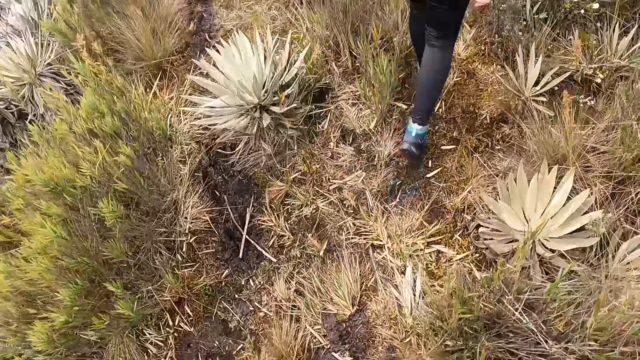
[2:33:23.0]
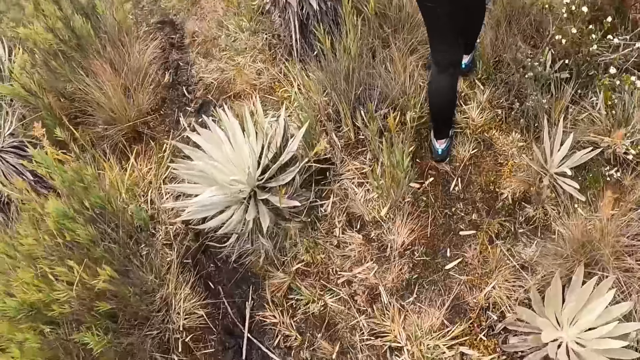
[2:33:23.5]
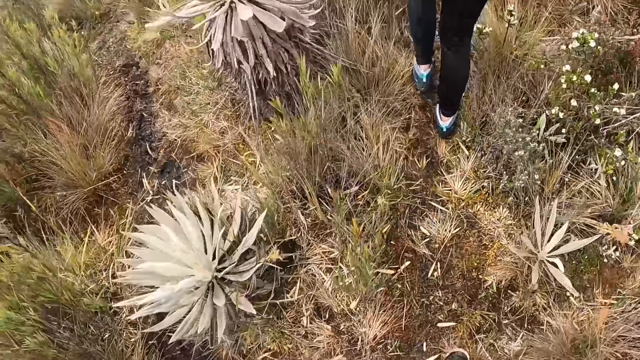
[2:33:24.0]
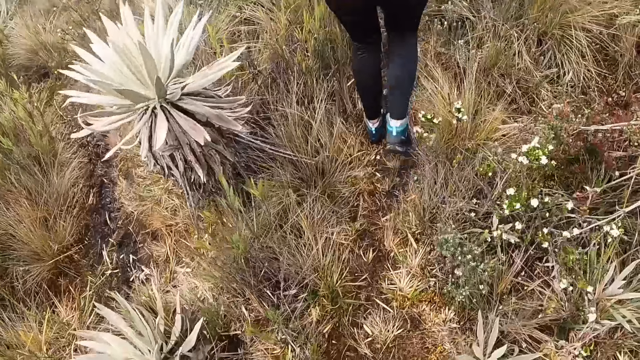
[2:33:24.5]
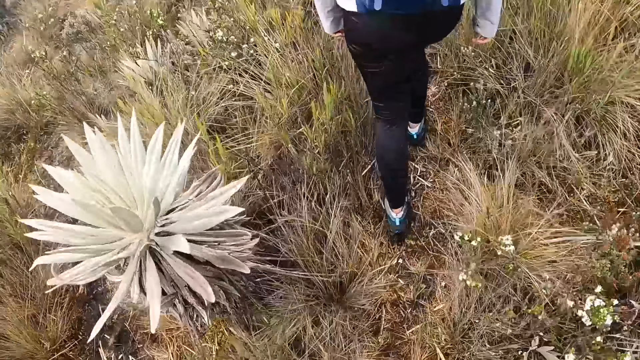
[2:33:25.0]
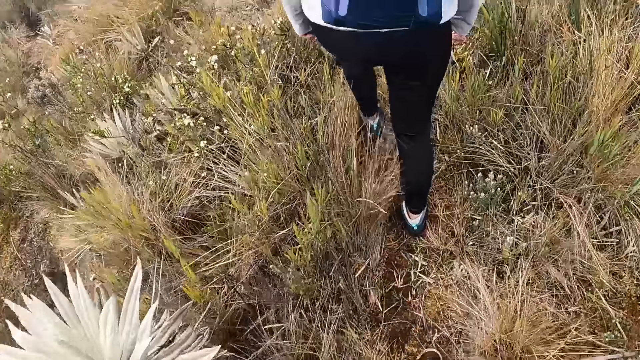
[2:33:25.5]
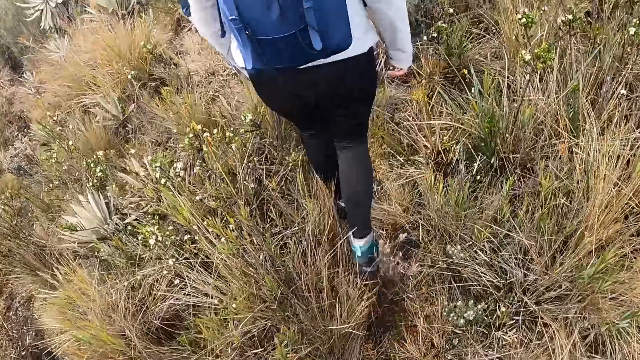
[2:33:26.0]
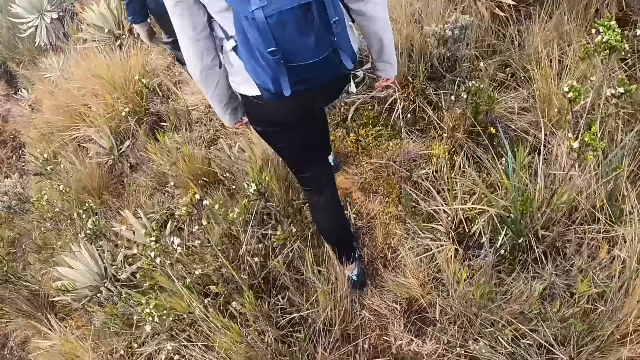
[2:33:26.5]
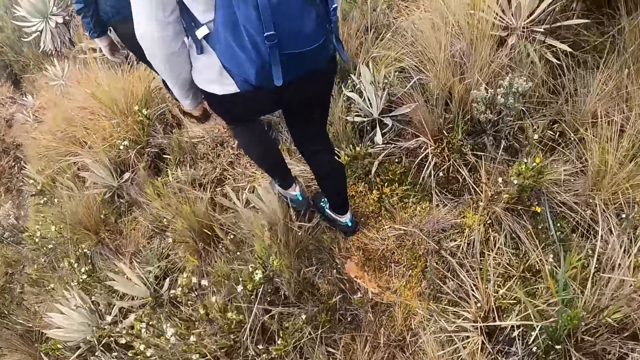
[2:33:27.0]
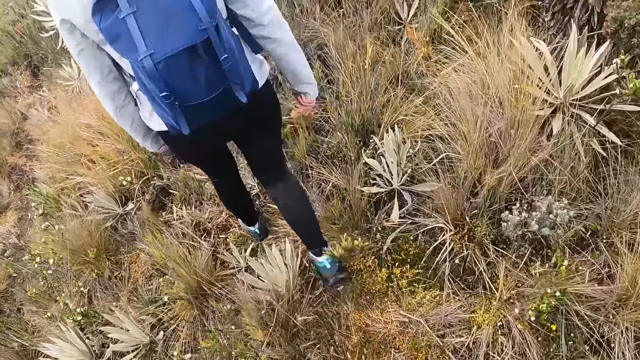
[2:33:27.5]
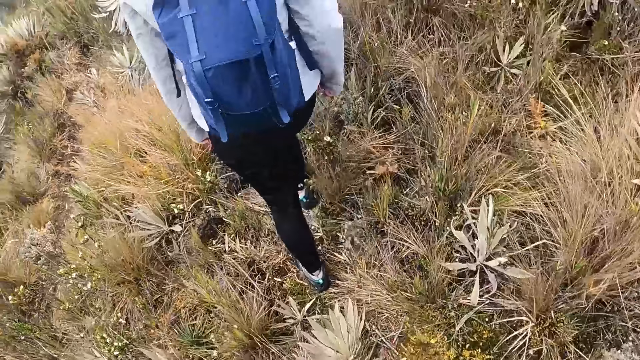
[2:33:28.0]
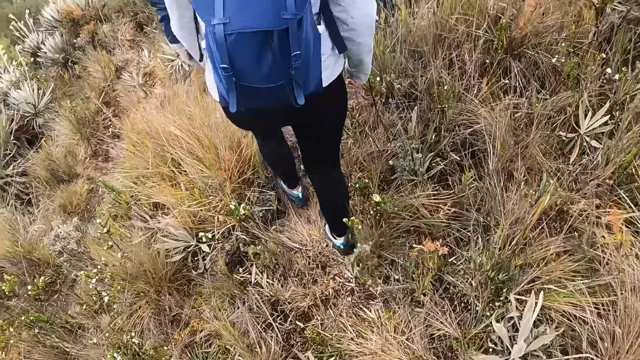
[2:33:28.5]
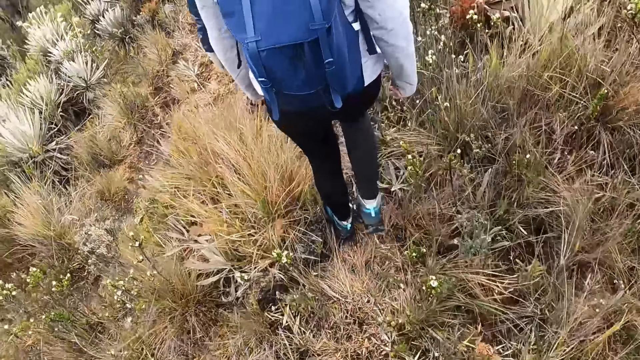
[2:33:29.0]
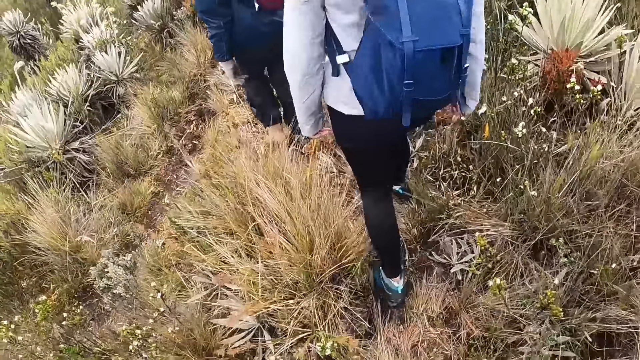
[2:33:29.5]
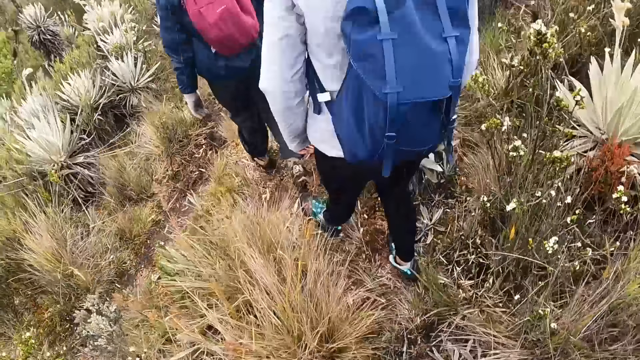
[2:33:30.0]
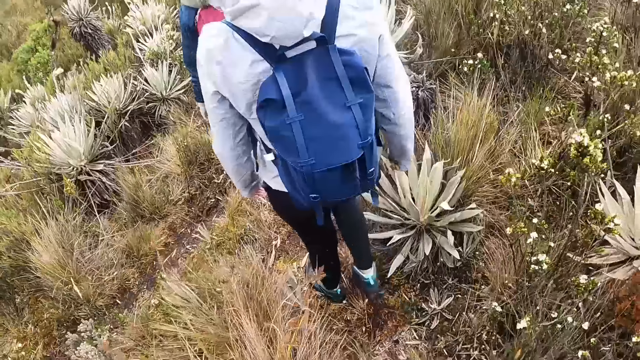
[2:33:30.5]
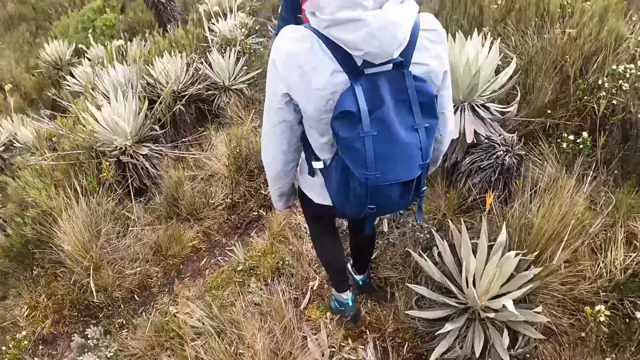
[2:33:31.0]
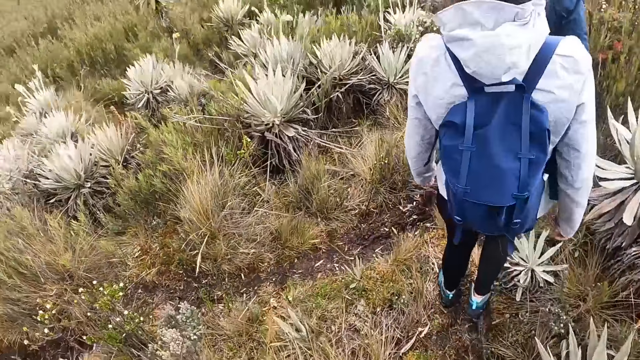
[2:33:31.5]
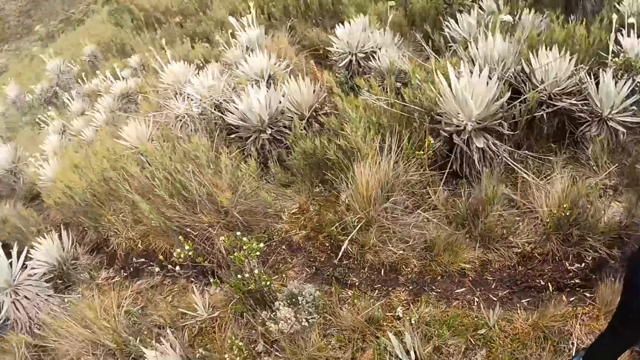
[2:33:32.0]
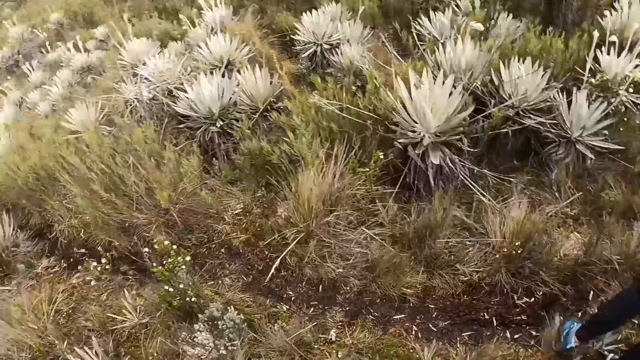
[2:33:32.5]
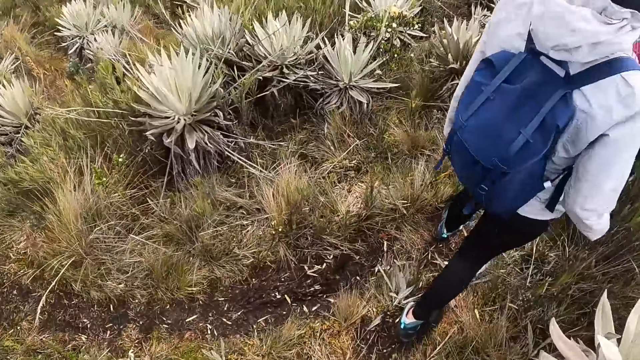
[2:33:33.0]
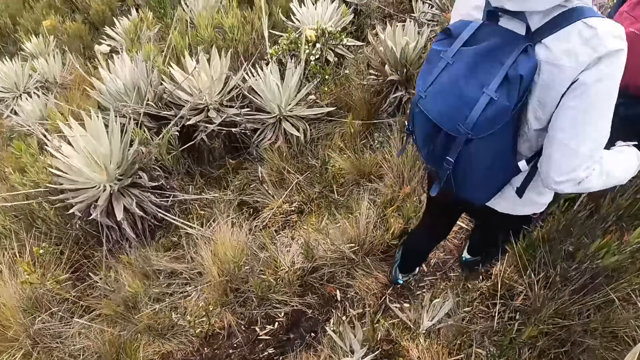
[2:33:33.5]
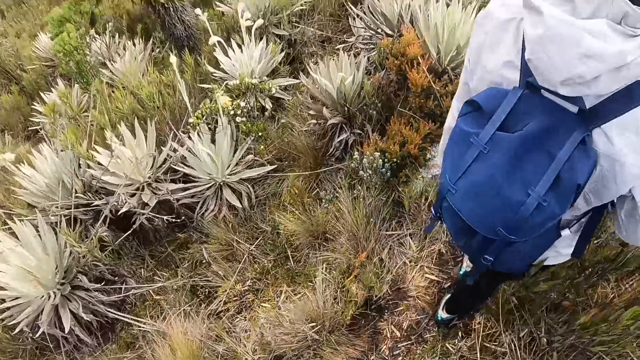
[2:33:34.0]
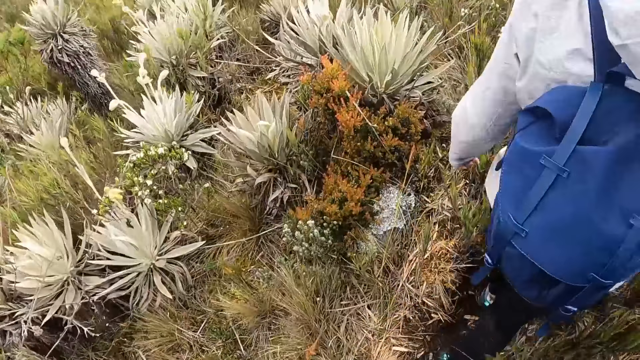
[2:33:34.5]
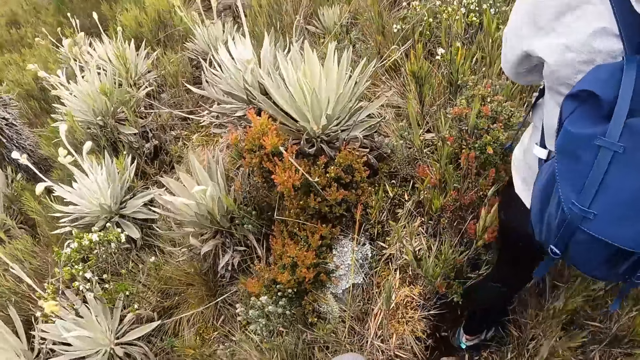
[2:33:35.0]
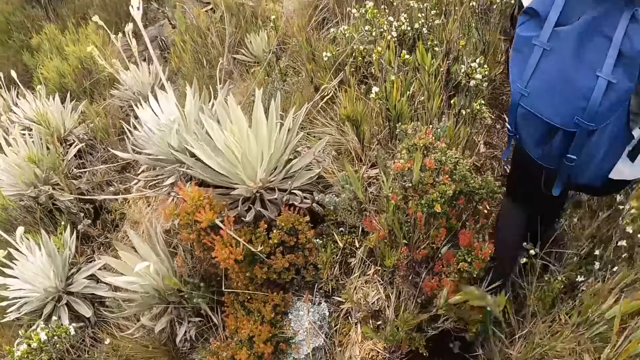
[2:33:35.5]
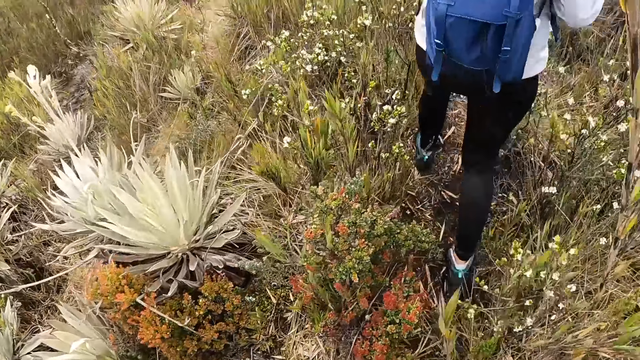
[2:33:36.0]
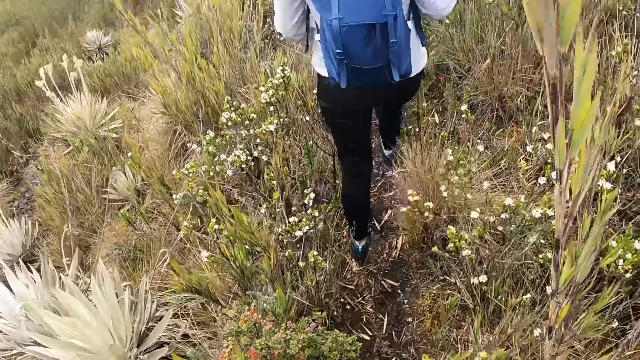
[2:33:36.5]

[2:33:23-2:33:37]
The camera wearer looks around.

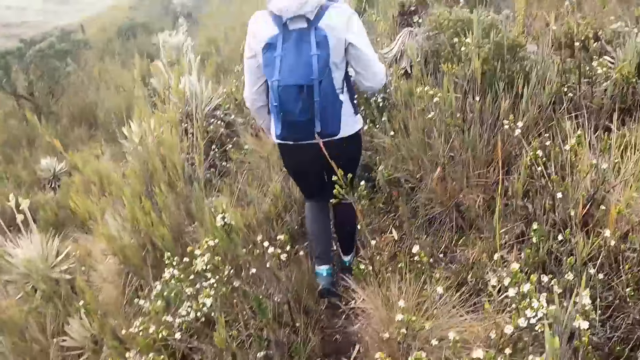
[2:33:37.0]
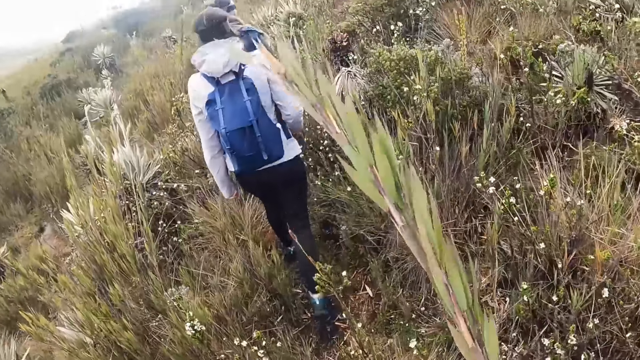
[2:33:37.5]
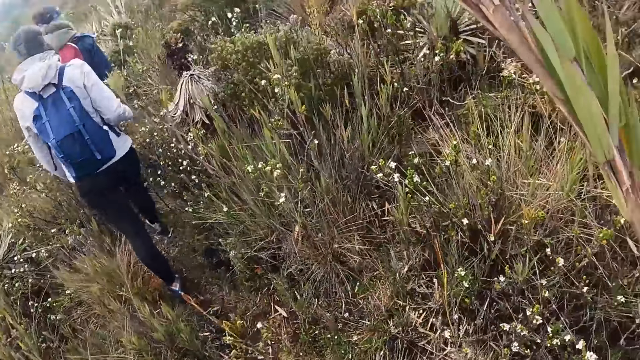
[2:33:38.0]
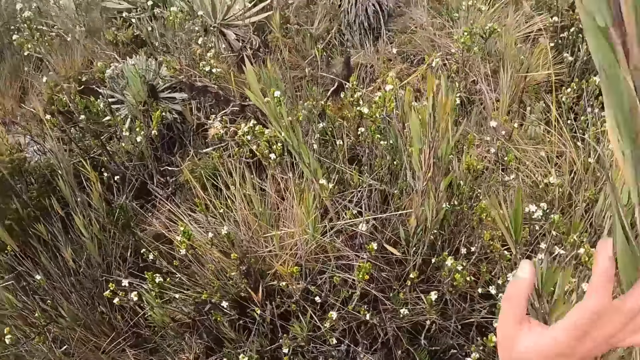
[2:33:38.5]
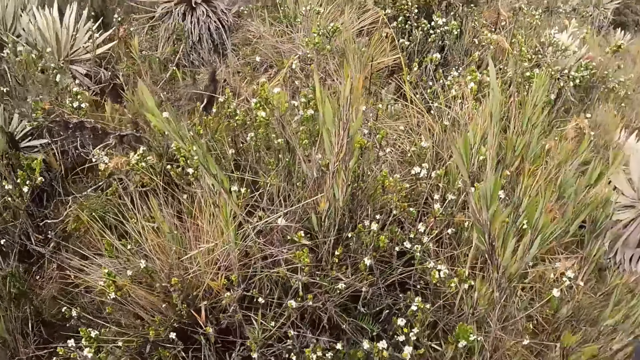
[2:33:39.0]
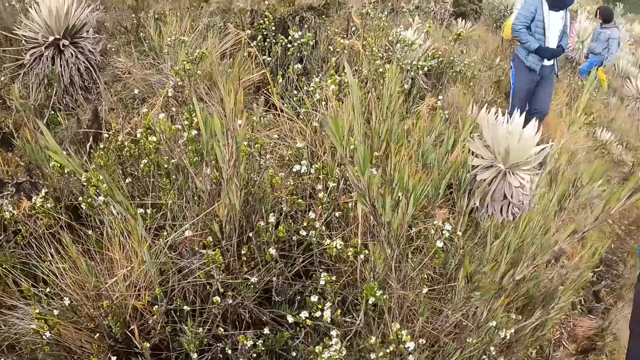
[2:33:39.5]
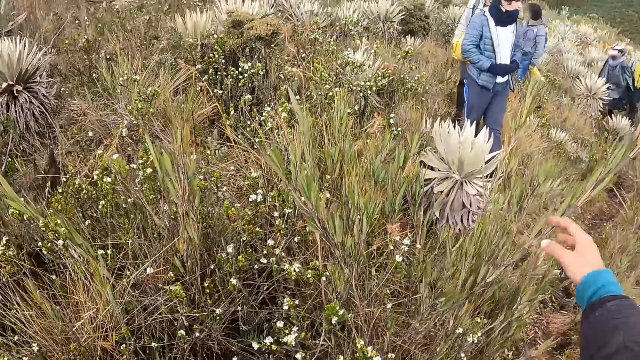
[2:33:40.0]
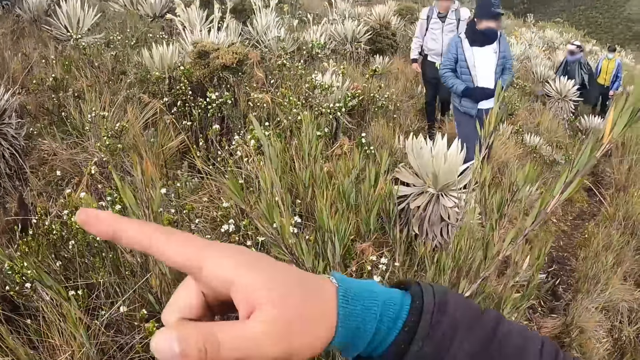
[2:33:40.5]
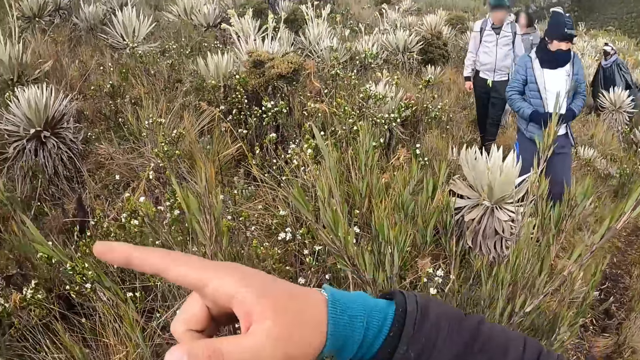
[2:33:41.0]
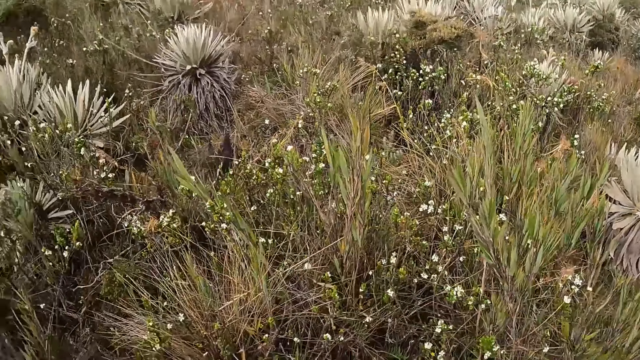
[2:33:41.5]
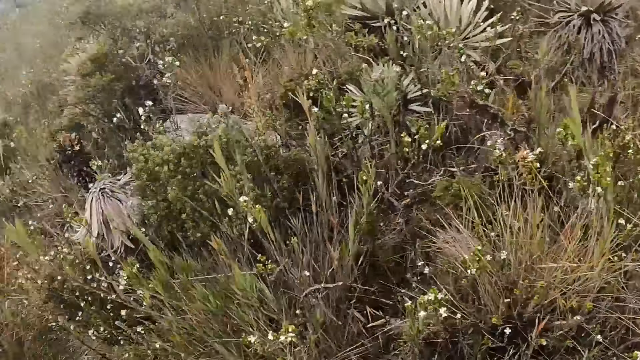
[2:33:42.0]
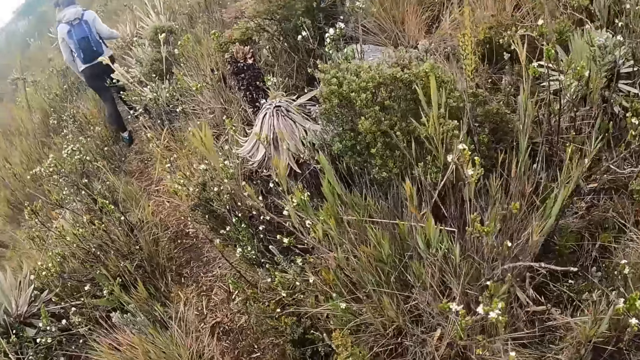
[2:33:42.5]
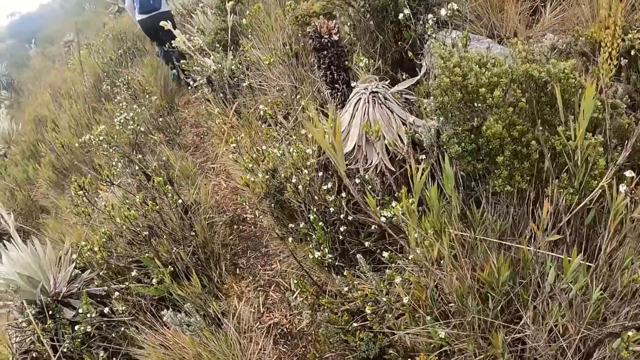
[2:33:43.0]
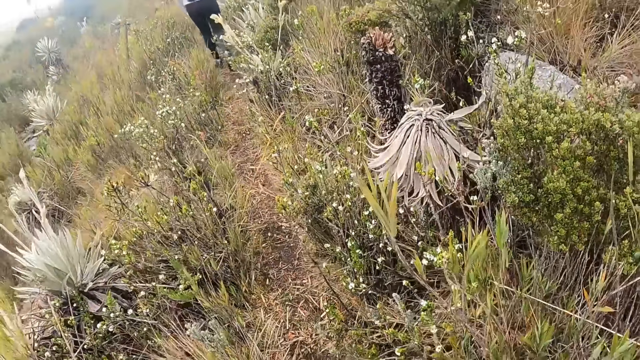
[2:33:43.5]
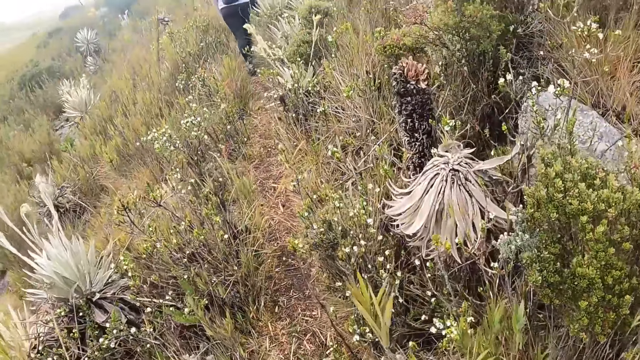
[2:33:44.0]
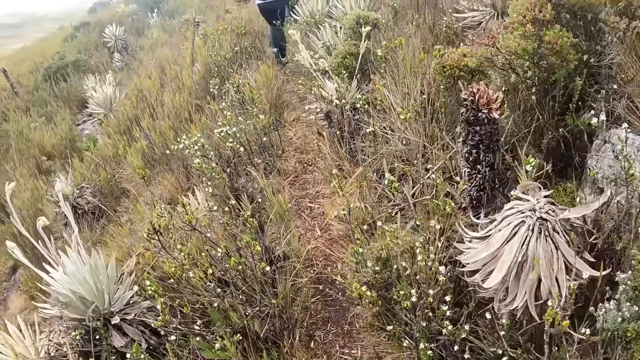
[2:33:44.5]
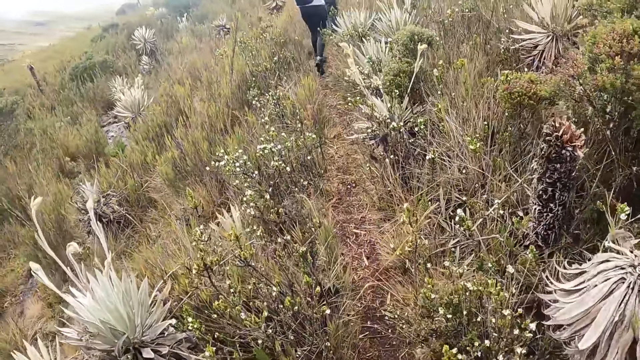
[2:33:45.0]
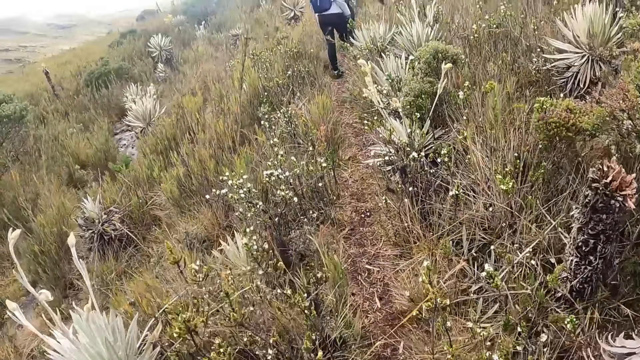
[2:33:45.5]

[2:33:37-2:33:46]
The camera wearer holds a grass with the right hand. They touch their head with both hands. They gesticulate with their right hand. They stretch their hand and point to something.
